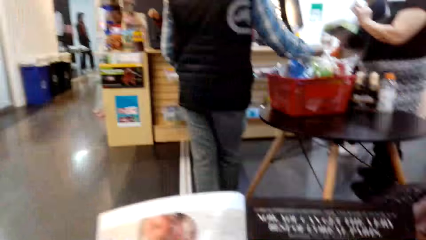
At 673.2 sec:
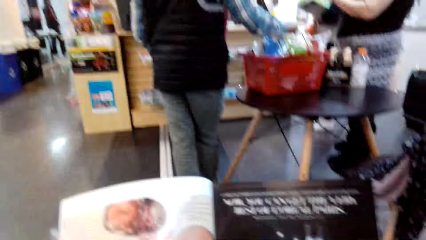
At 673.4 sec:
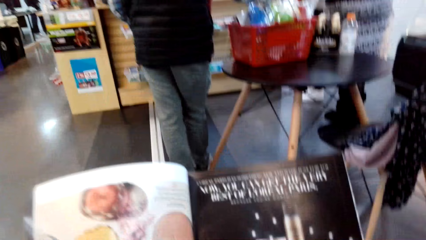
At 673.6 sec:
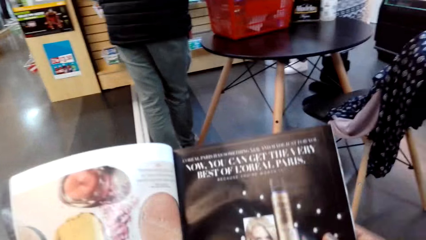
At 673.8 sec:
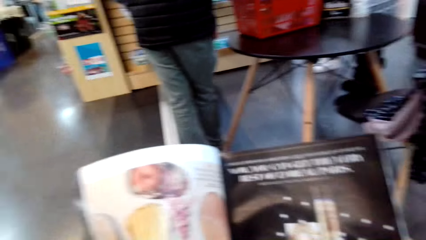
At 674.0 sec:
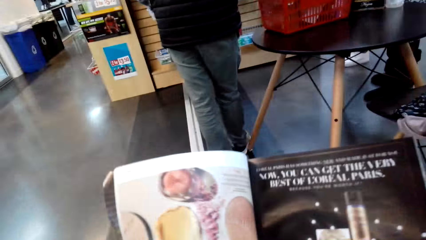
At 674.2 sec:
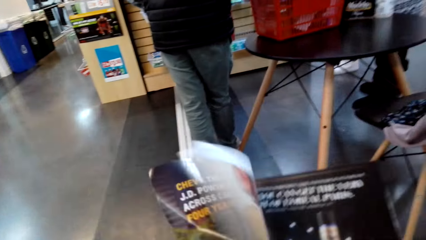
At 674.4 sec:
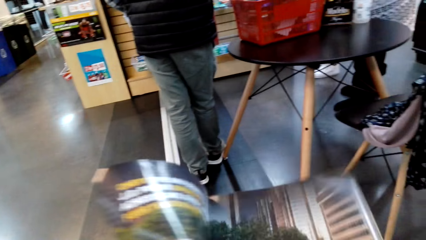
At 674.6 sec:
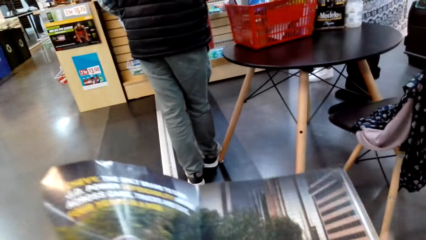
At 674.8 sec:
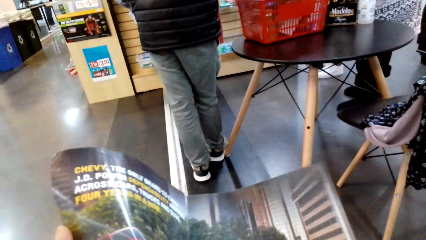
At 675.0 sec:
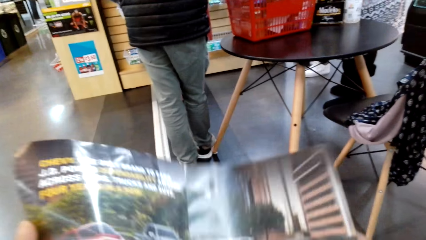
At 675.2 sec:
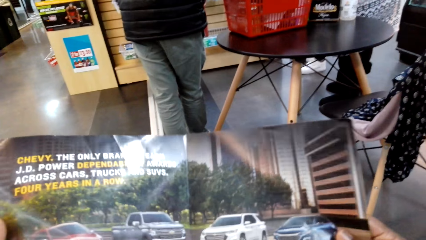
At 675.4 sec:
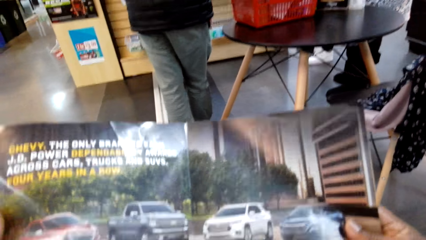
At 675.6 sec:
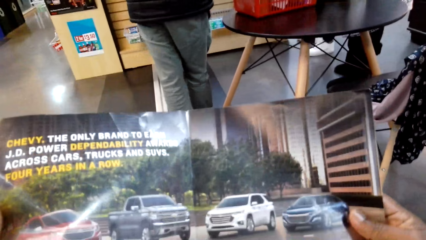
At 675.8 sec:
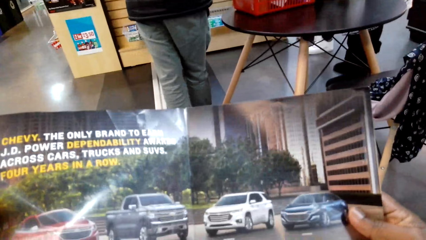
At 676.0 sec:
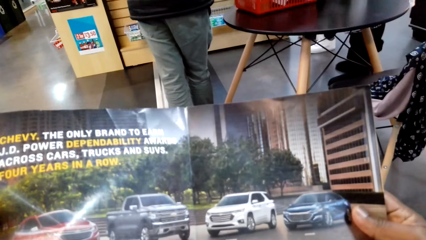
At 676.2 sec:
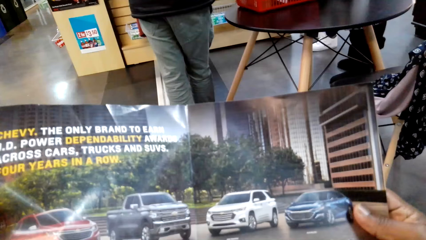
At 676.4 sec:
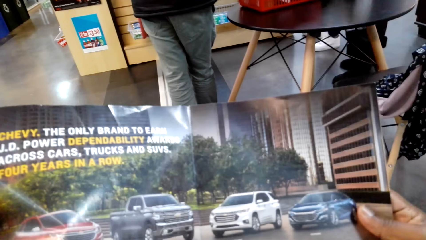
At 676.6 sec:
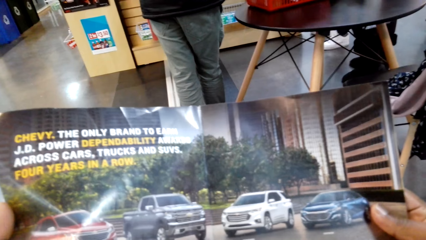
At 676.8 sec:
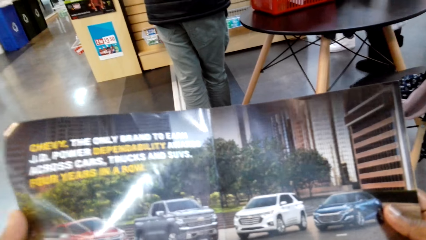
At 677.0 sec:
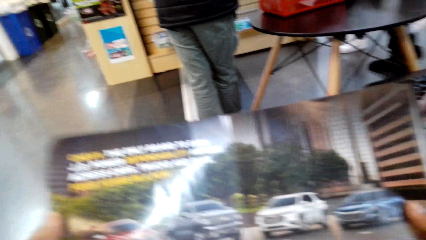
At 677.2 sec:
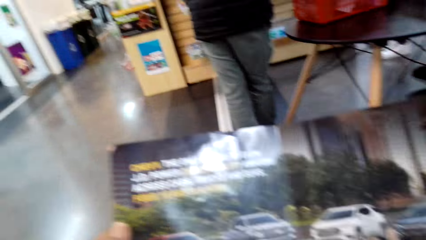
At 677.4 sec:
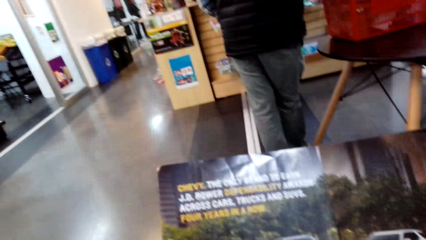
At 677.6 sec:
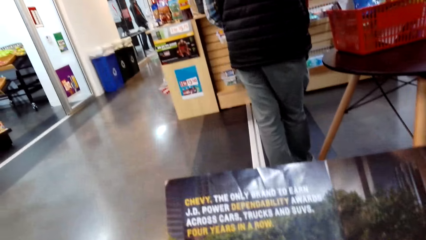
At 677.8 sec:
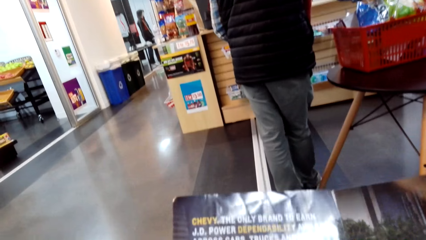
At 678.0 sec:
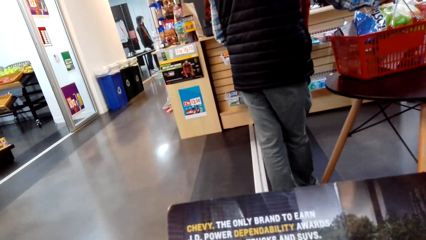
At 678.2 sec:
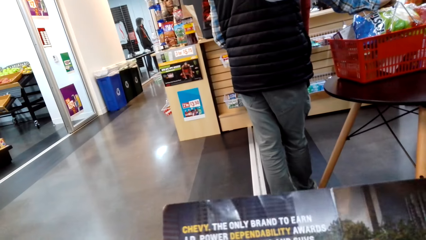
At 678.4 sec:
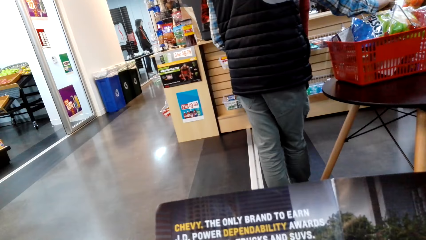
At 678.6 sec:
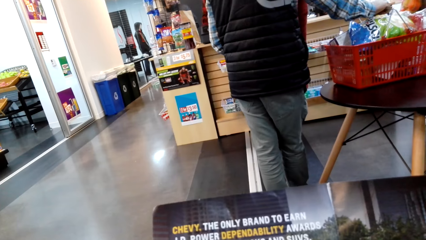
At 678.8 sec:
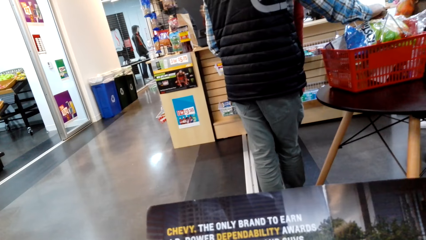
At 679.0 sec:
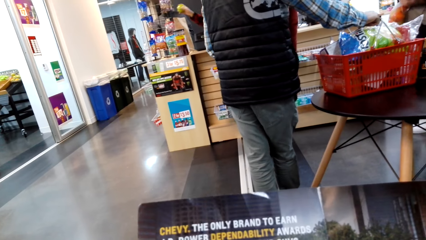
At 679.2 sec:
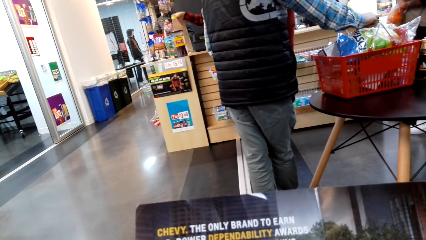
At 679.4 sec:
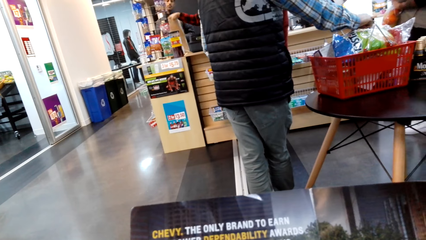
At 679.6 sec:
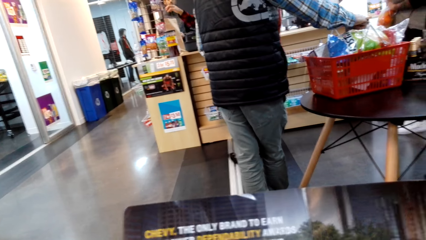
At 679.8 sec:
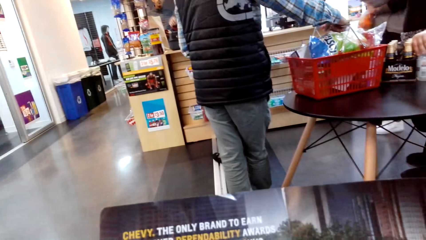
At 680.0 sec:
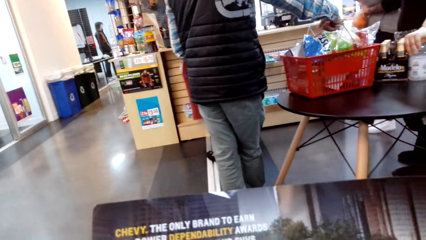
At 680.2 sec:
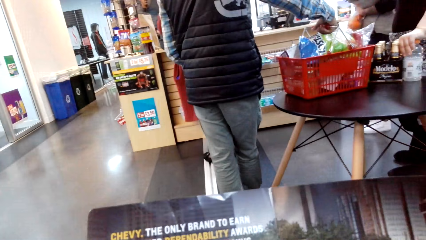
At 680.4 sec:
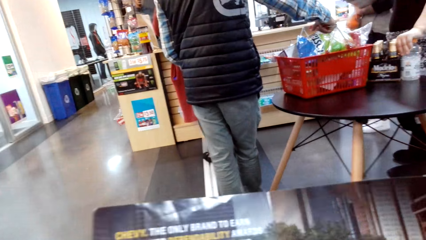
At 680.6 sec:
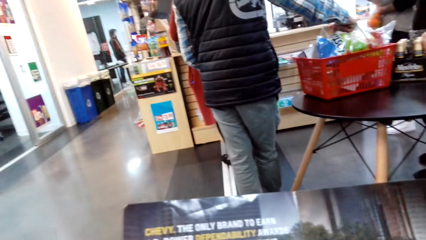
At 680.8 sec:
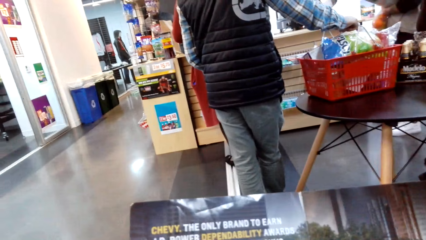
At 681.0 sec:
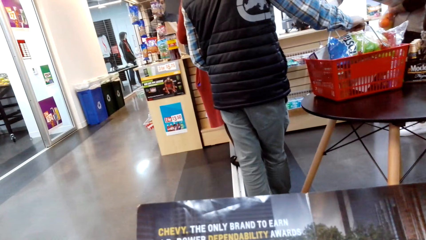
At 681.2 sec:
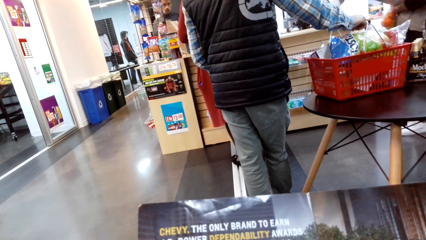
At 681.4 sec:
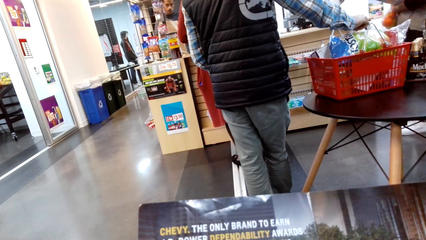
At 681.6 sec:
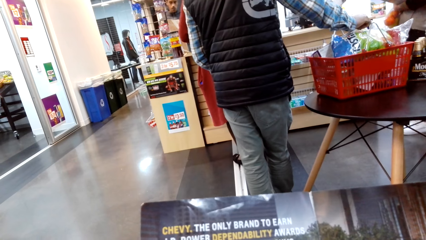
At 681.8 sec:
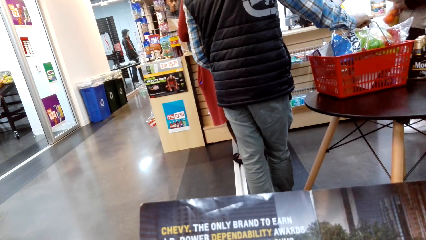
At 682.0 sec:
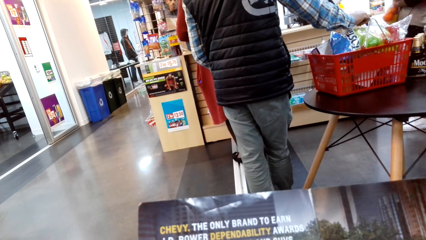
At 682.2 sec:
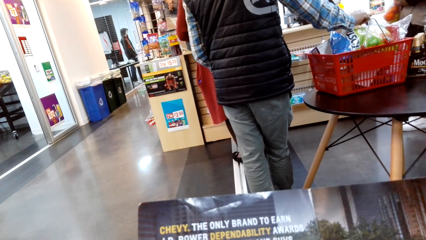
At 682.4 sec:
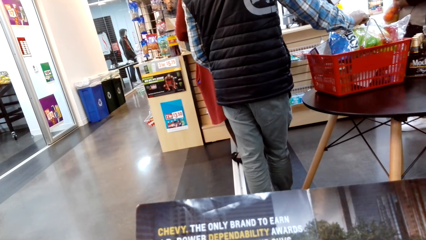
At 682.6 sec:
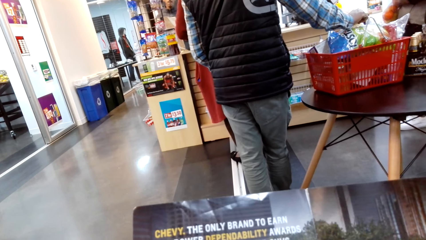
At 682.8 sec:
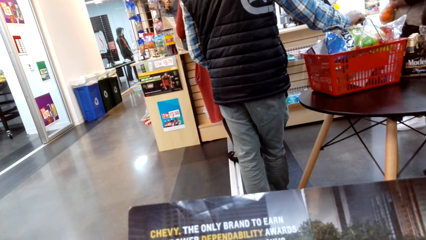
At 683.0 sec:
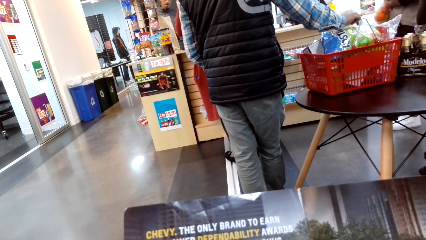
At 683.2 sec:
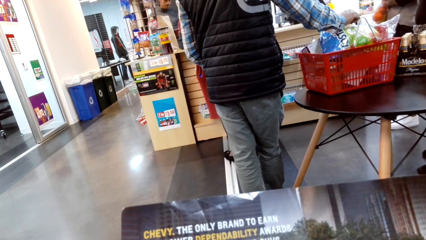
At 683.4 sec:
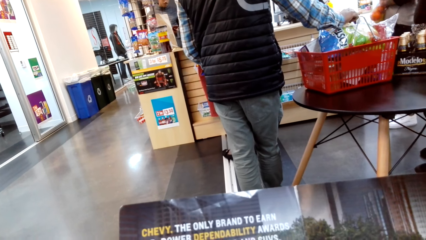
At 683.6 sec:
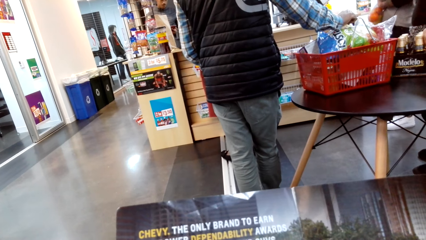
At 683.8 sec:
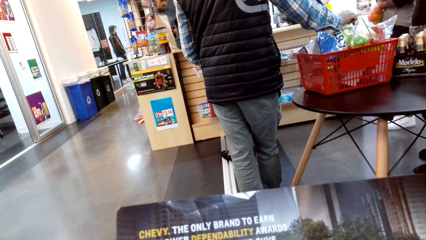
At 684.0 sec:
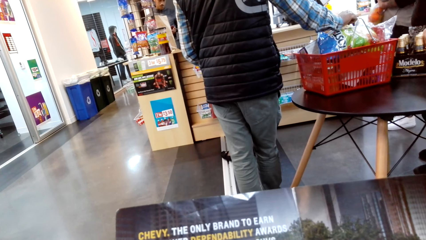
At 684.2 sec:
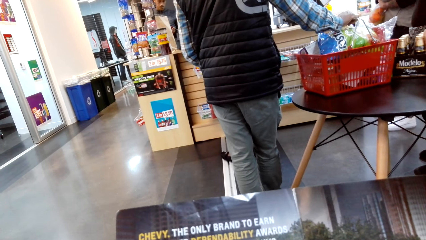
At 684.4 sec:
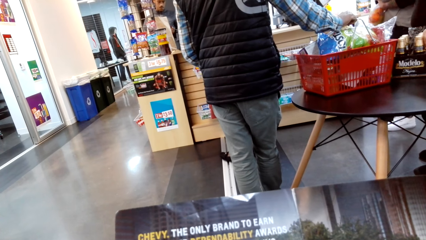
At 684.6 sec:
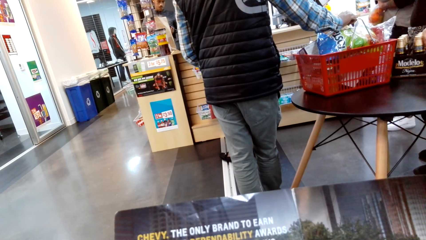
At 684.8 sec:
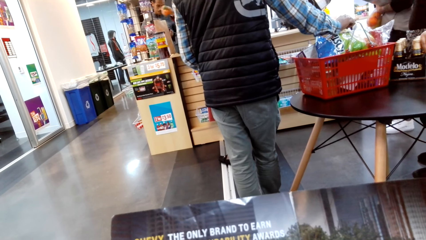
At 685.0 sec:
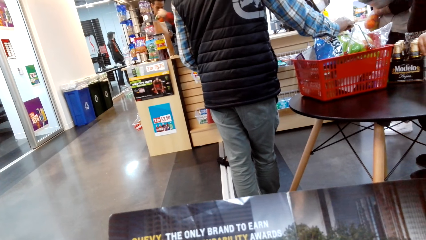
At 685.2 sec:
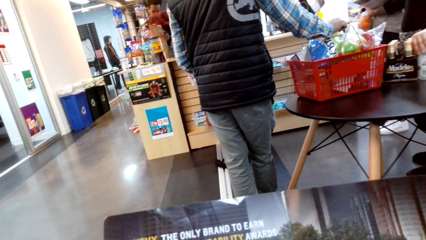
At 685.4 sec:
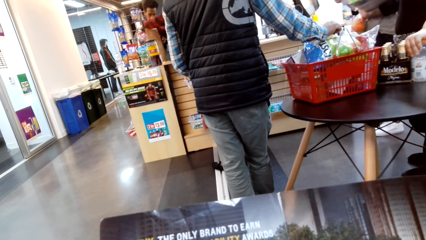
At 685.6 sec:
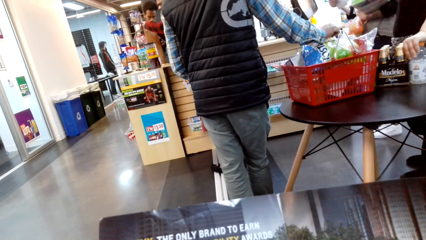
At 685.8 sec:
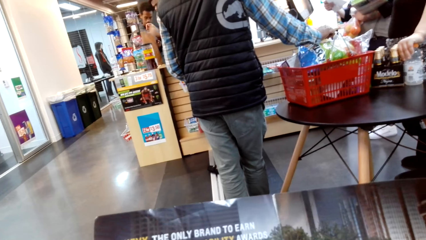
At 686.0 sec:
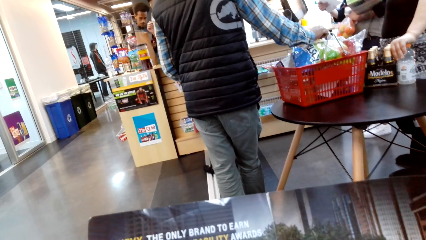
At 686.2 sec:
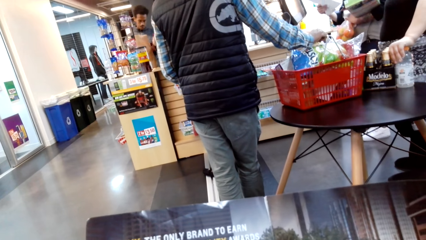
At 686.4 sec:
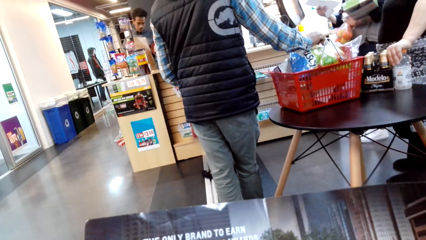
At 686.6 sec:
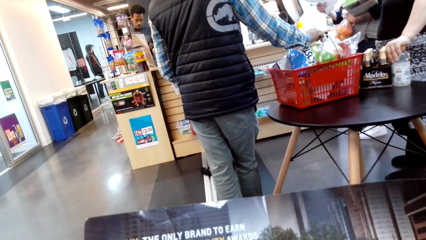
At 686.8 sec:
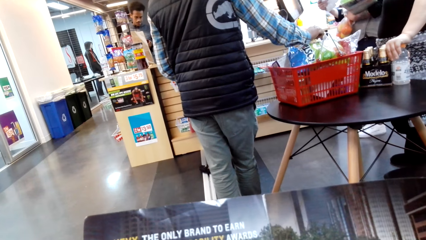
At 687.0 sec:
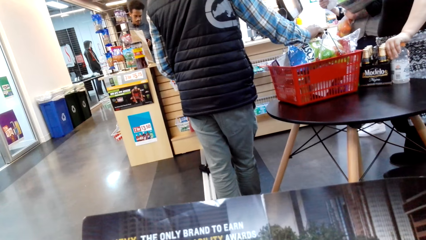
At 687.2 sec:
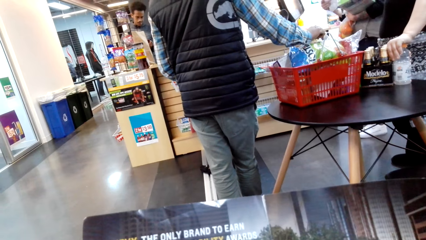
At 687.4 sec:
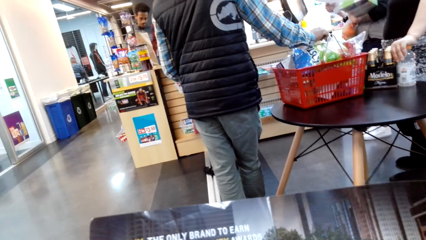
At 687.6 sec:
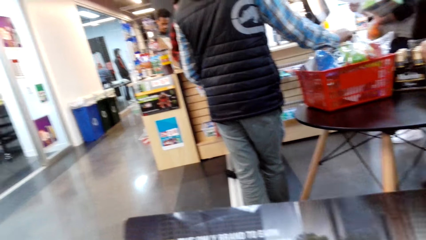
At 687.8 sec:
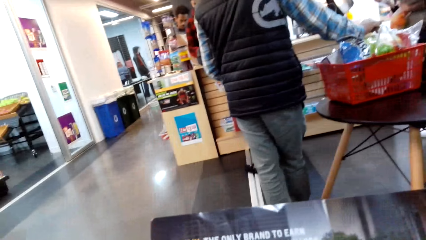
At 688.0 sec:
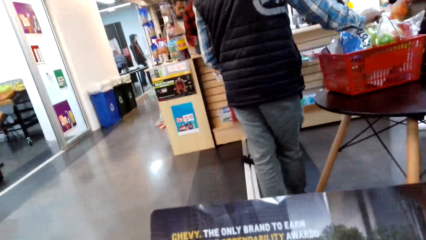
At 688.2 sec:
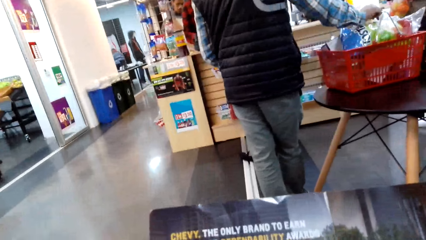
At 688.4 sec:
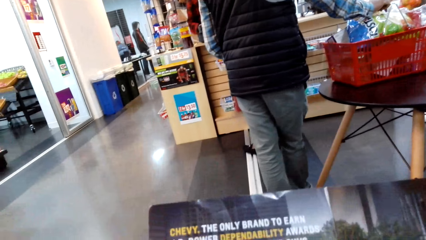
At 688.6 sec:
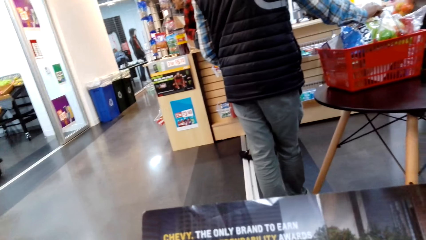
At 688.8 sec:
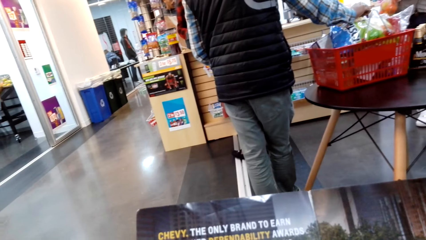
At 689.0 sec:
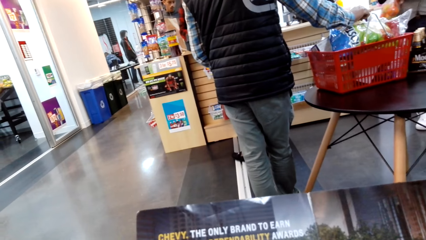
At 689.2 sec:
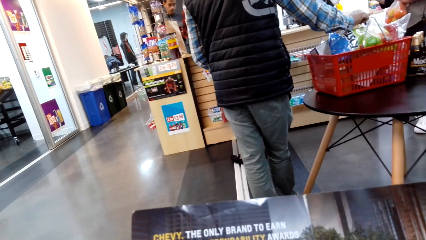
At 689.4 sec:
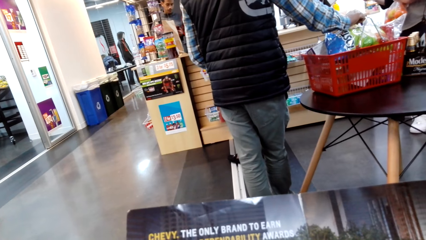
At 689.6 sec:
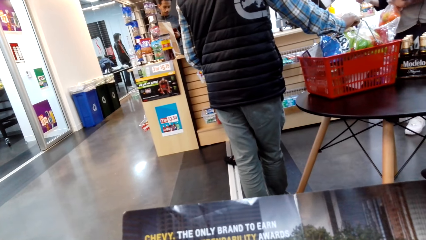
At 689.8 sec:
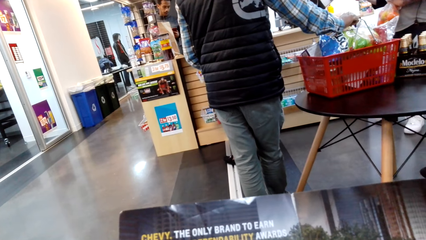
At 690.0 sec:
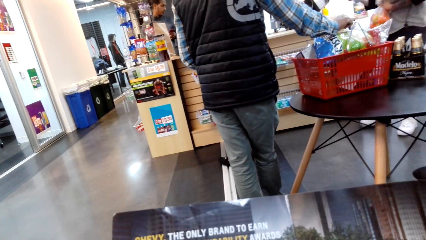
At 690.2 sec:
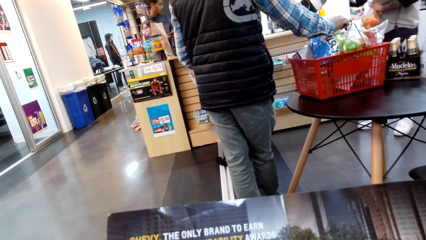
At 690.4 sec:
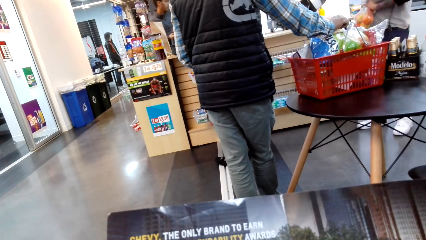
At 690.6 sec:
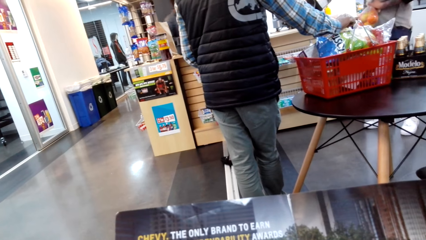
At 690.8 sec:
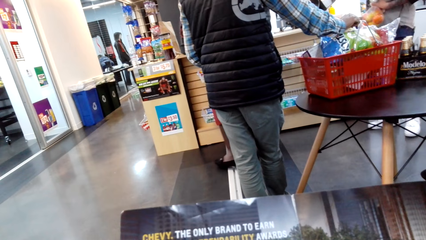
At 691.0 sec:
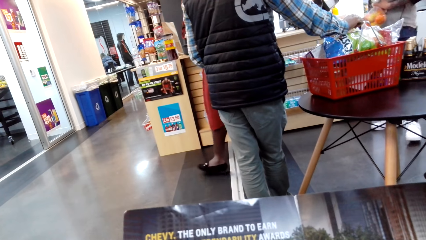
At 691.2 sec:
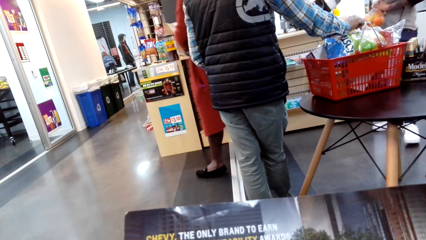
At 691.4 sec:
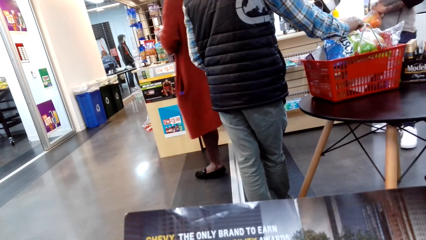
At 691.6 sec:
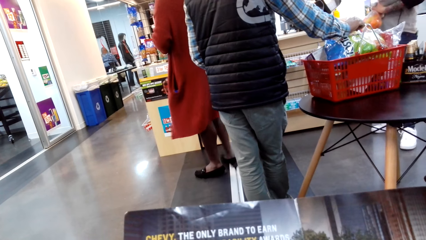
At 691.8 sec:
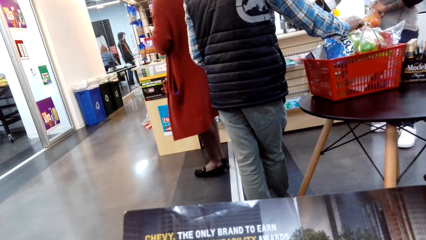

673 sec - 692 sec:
The camera wearer talks. They read the magazine.
